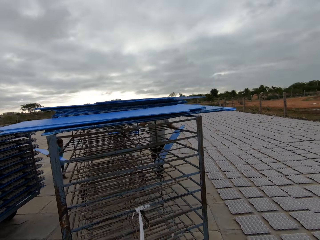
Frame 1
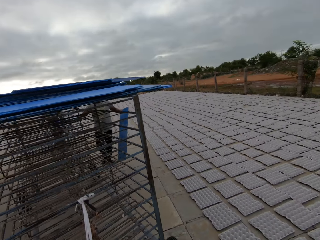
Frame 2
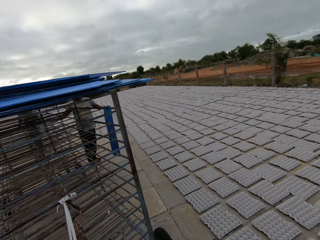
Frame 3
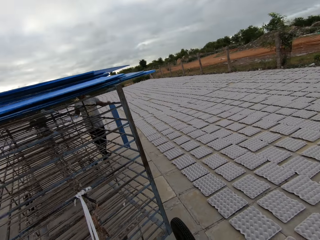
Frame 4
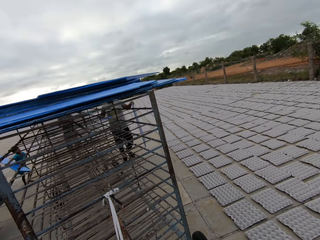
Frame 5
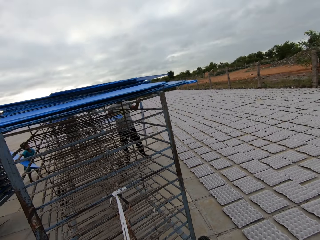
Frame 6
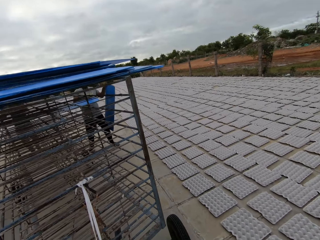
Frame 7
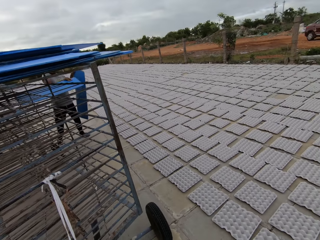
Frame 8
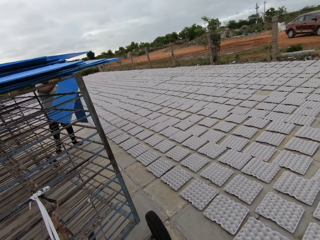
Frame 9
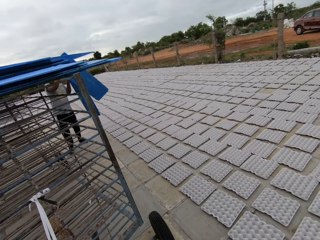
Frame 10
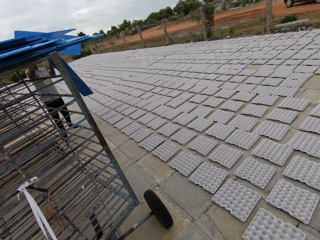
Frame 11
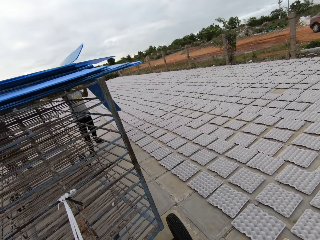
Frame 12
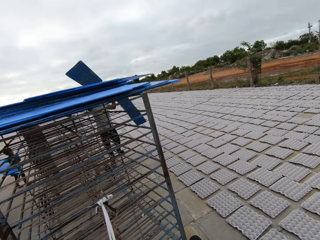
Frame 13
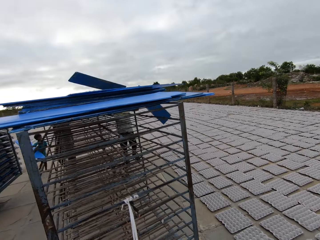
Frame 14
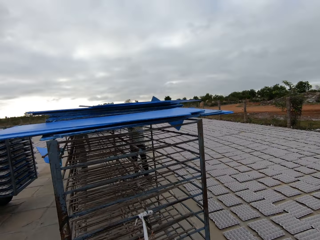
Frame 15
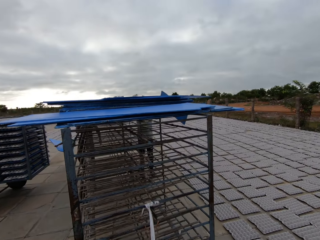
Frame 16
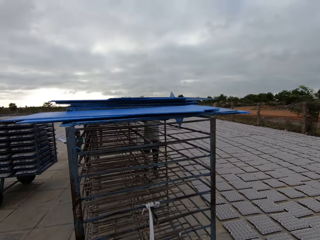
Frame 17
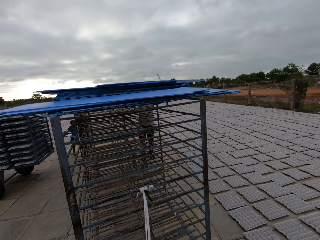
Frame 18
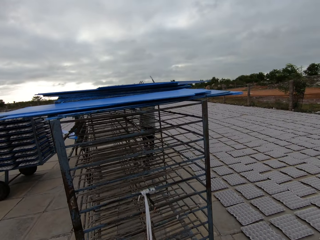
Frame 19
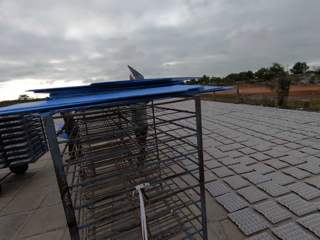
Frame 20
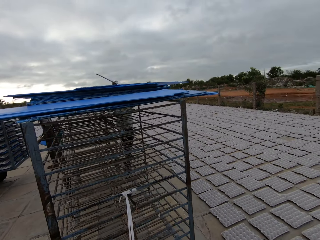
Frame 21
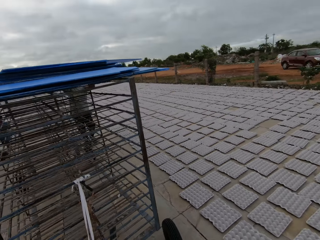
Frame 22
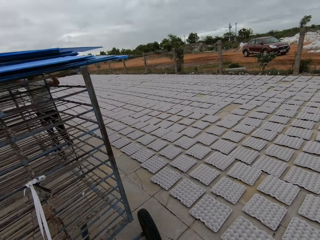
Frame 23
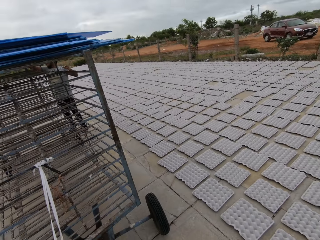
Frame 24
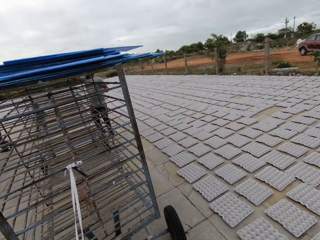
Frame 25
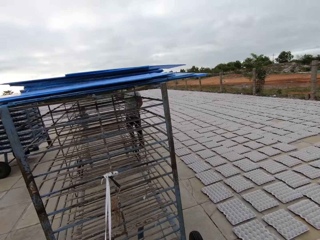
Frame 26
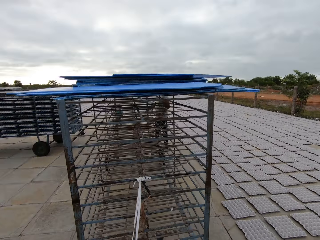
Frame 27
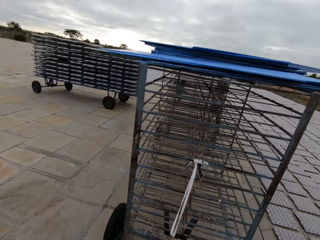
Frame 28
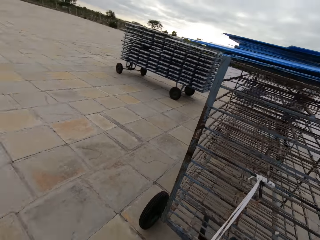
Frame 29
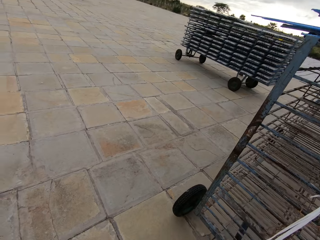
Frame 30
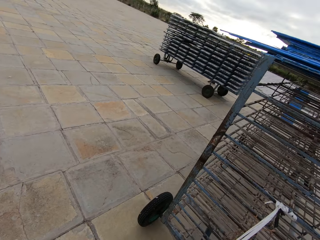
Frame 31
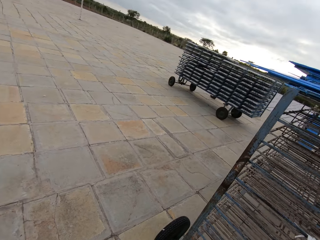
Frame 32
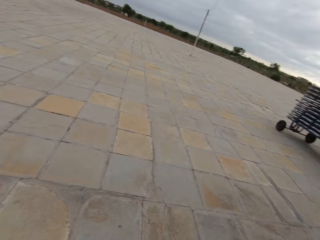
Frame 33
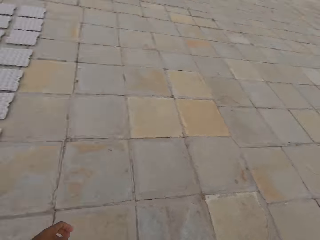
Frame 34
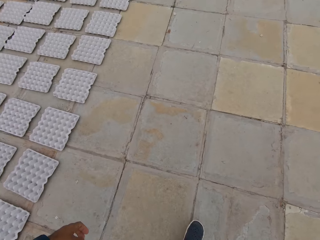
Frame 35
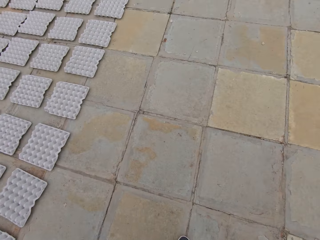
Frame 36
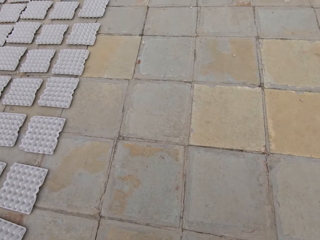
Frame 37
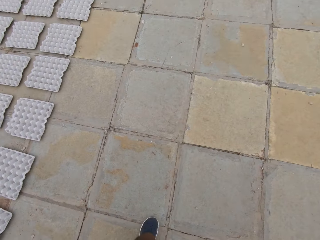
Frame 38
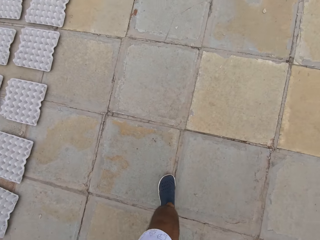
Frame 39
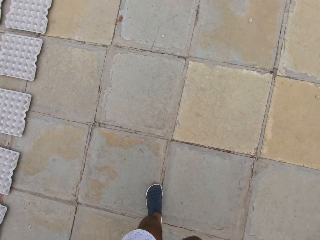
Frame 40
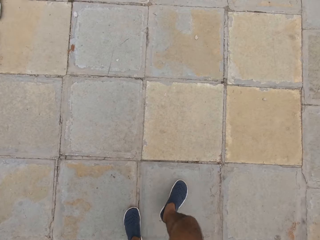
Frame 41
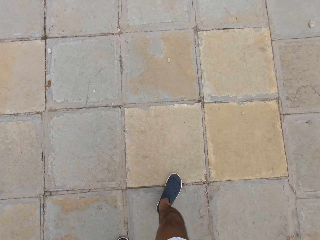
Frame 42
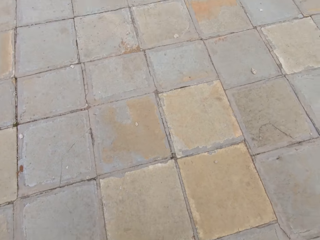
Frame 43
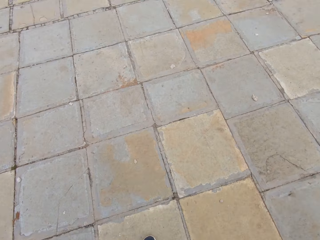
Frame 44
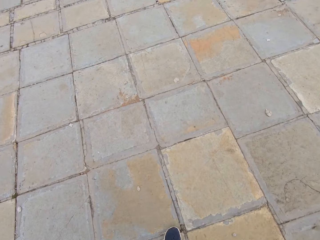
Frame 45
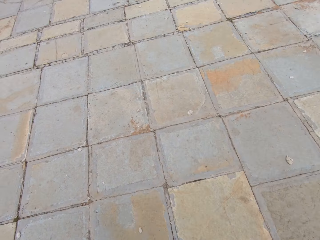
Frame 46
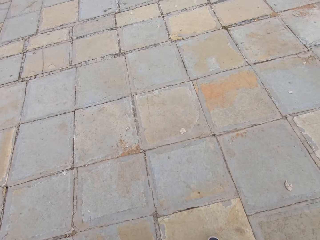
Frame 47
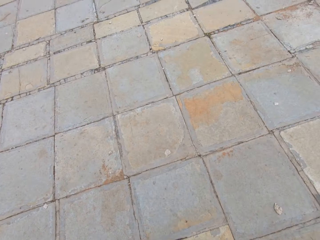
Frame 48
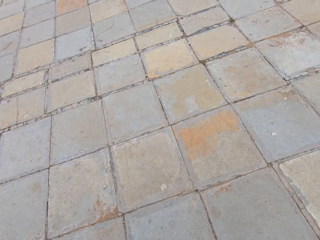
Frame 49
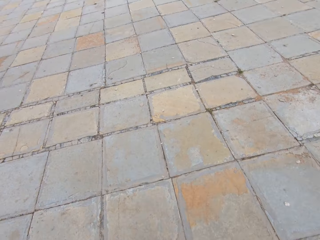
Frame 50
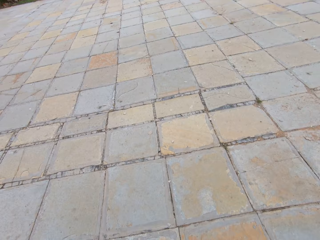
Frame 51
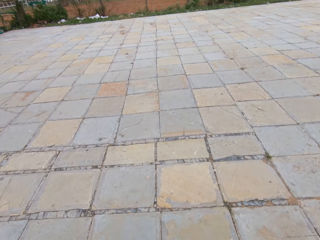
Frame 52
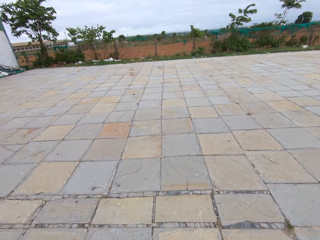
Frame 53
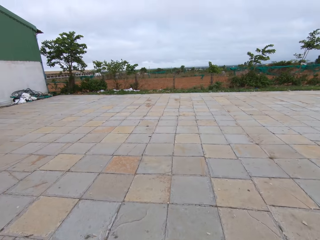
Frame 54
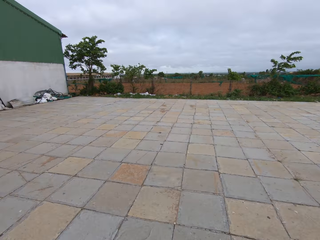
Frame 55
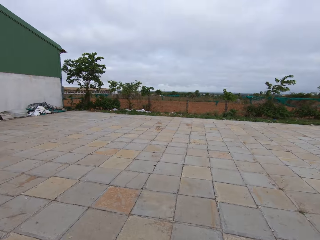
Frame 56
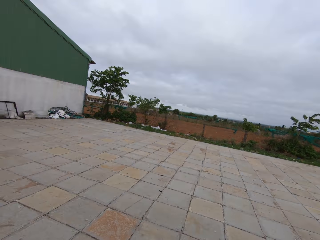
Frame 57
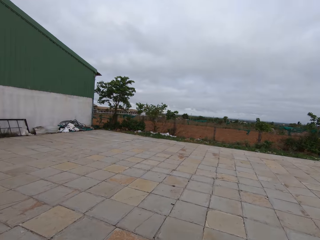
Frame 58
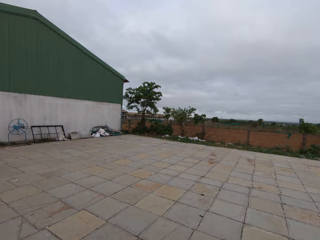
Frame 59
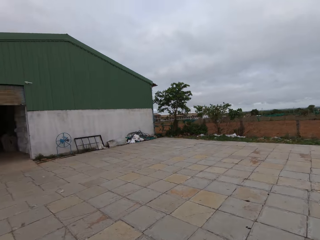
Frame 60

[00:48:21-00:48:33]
A man removes the plastic sheet from the trolley with his left hand. The man removes the plastic sheet from the trolley with his right hand. The man places the plastic sheets on the trolley with both hands.

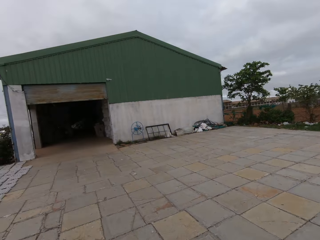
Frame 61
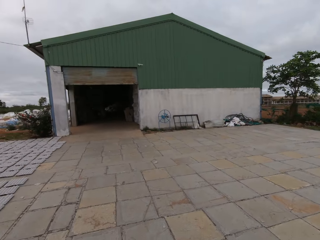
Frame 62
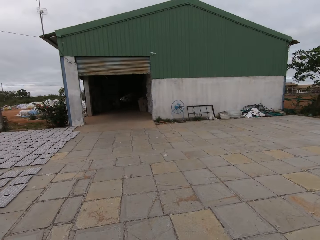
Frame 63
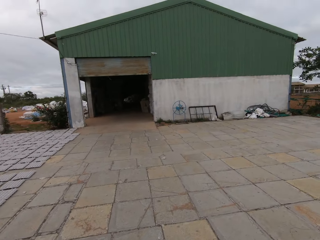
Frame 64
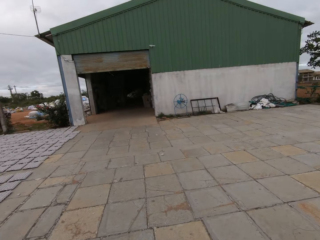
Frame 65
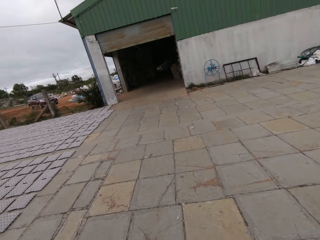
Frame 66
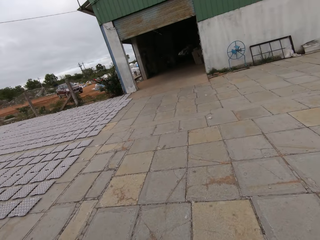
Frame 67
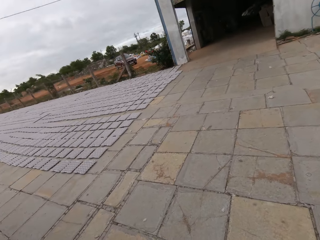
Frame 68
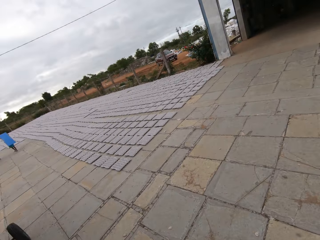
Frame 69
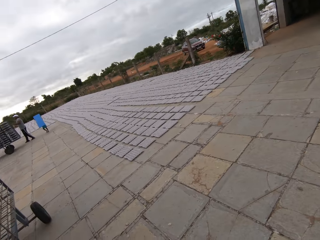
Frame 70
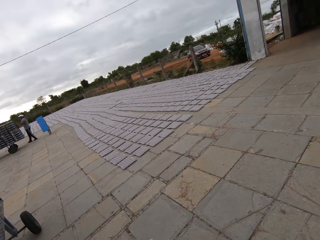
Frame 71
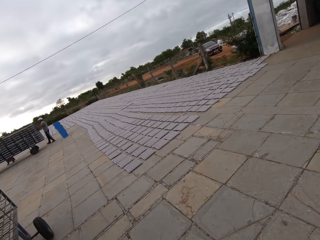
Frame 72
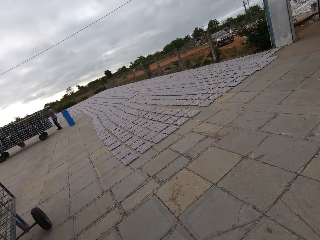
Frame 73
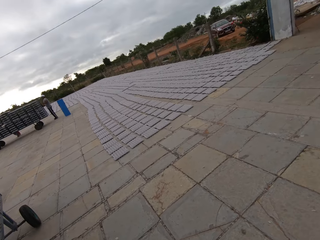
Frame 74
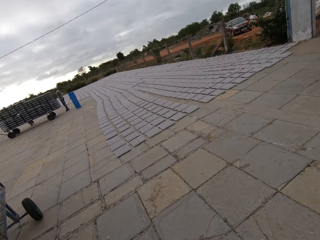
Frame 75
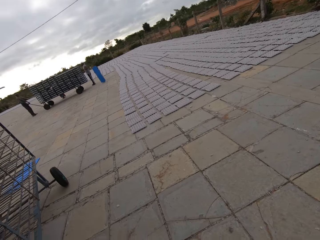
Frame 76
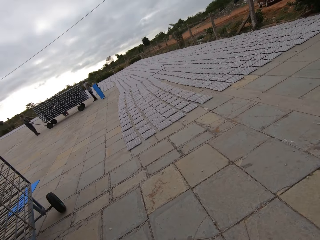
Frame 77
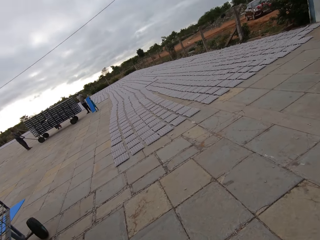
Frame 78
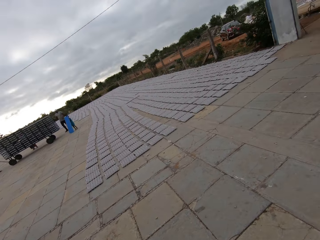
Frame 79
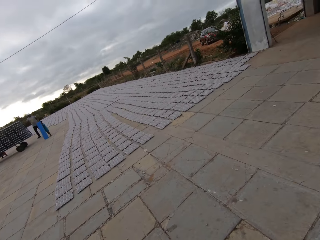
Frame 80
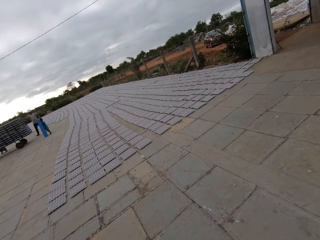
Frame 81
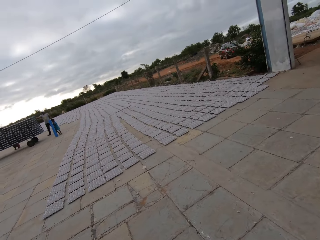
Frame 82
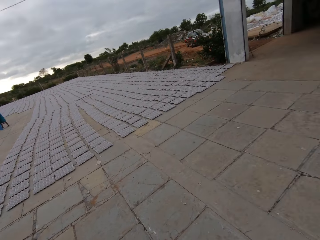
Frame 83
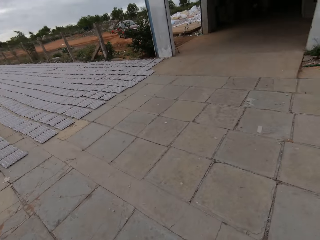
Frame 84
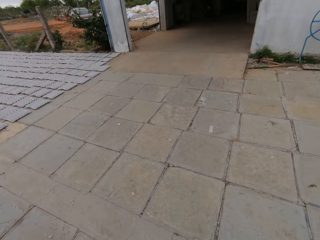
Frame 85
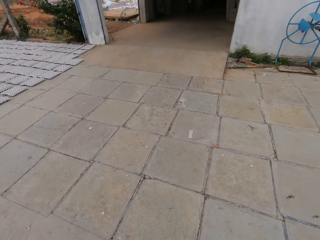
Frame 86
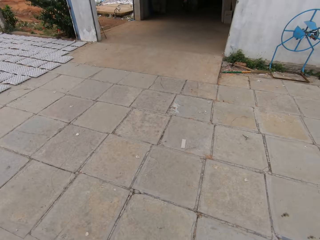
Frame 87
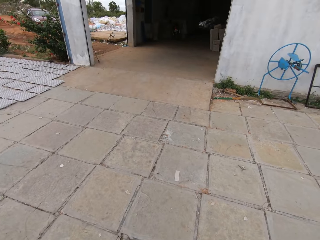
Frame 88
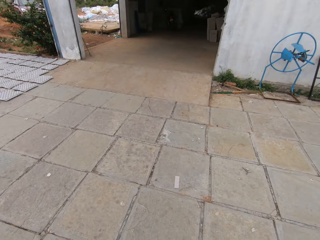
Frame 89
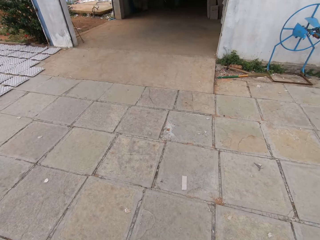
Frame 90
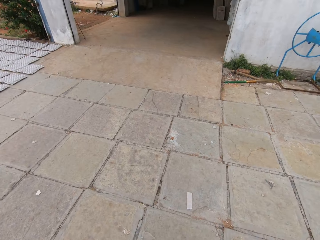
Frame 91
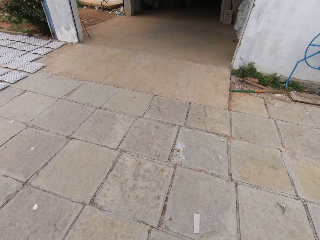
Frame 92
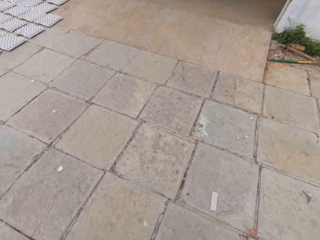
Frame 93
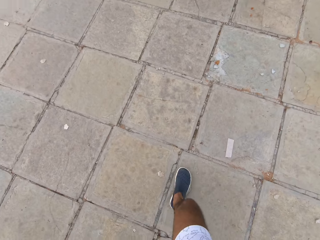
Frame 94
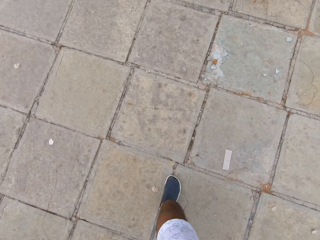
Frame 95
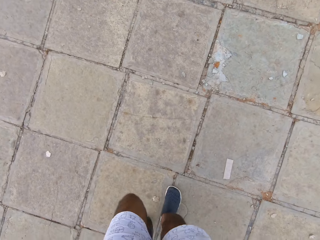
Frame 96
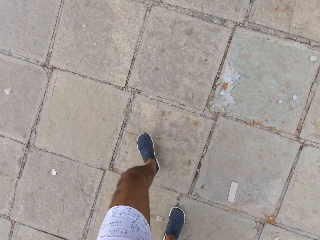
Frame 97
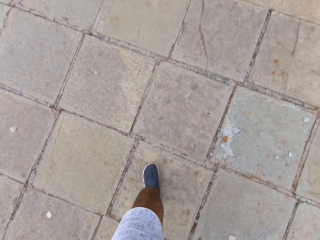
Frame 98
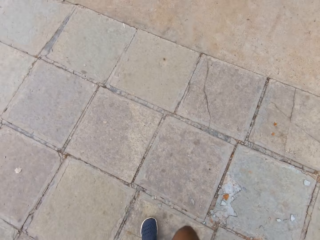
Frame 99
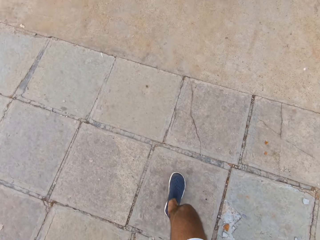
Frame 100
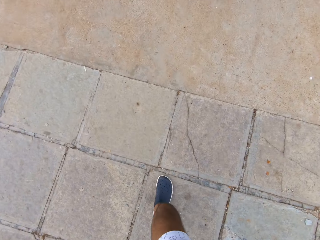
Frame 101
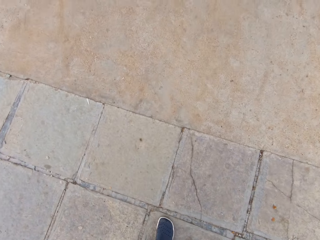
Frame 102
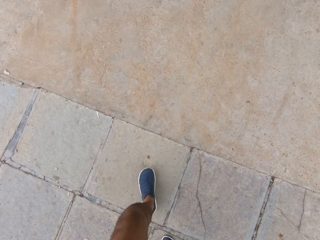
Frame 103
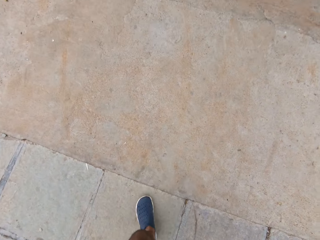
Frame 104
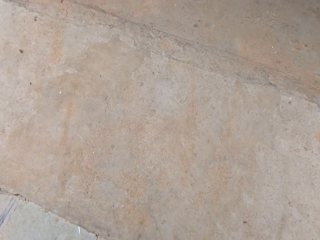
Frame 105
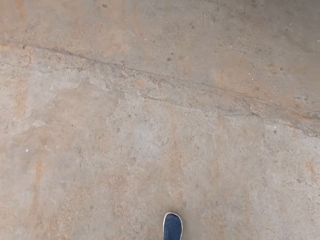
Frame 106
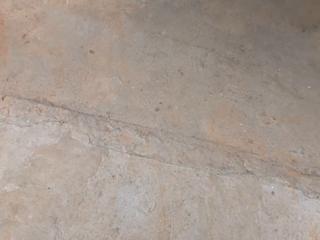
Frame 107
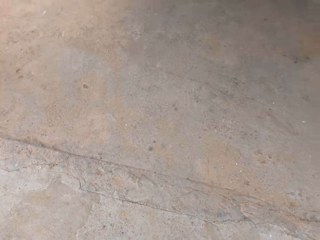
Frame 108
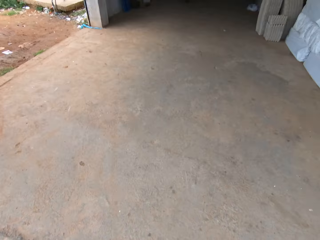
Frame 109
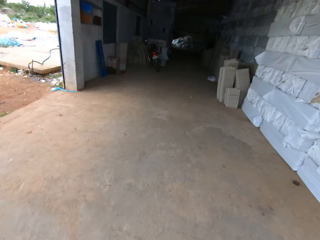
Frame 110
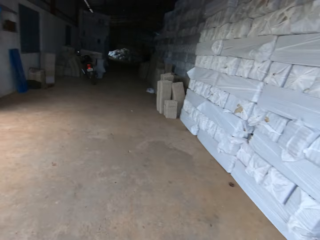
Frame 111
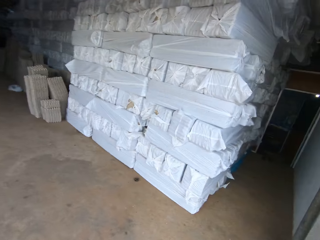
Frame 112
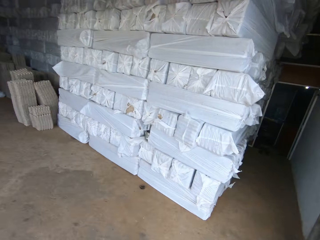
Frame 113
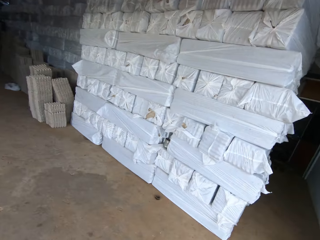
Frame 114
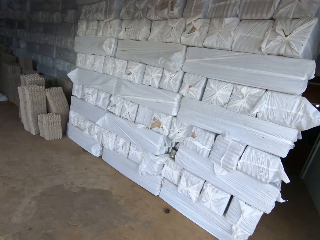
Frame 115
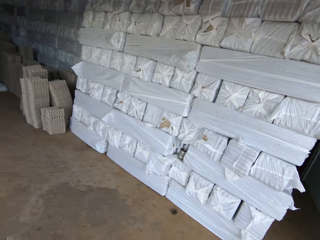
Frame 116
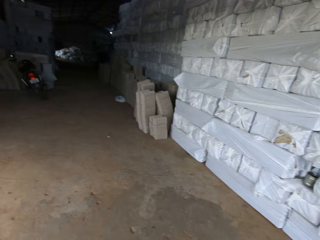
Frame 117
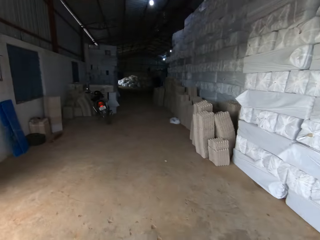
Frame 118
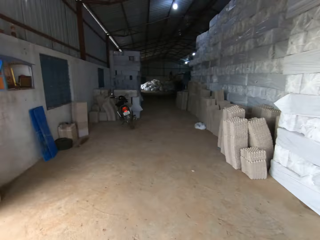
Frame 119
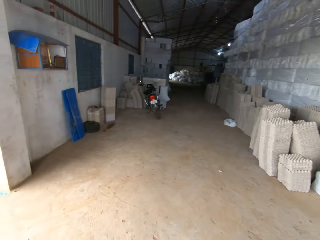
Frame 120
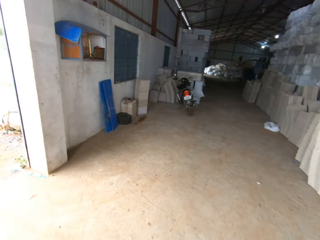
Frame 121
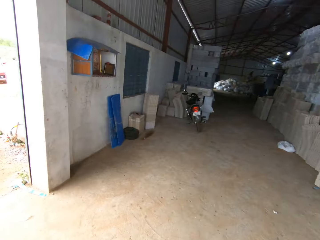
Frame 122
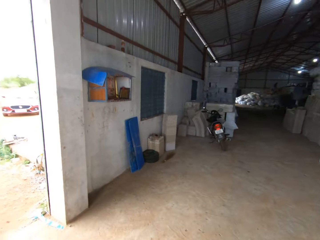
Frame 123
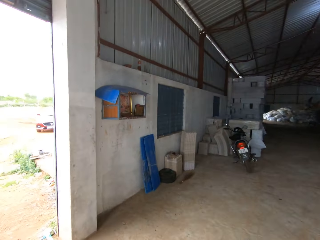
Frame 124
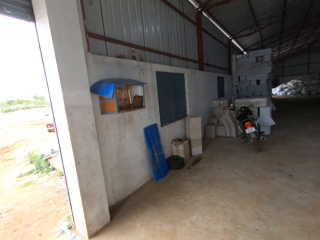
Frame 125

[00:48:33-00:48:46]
The camera wearer moves the trolley into the factory.
